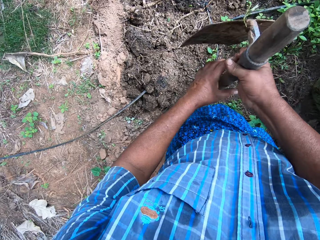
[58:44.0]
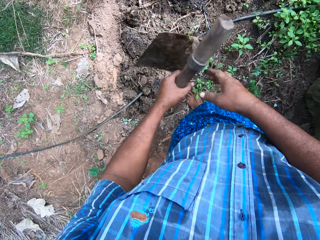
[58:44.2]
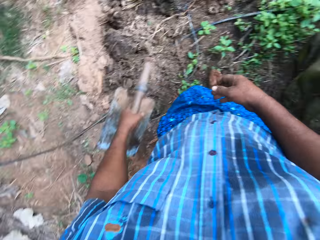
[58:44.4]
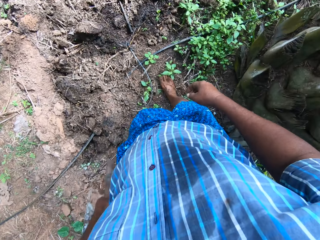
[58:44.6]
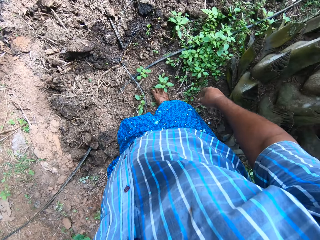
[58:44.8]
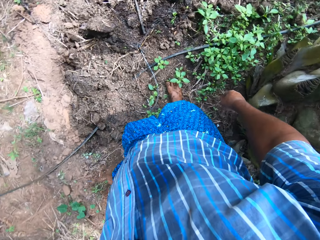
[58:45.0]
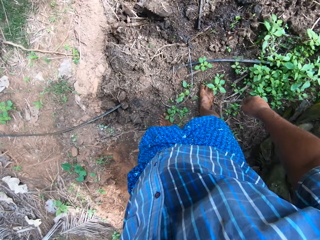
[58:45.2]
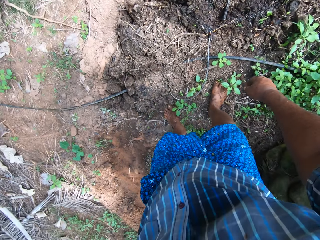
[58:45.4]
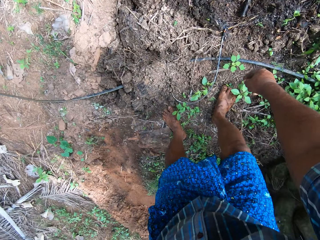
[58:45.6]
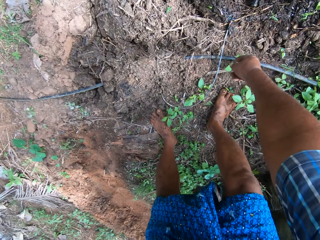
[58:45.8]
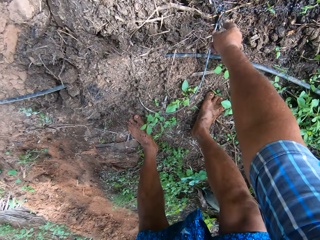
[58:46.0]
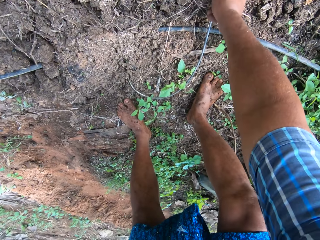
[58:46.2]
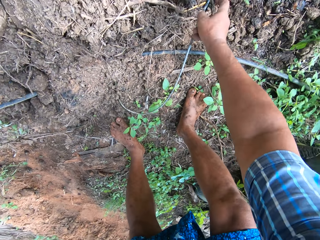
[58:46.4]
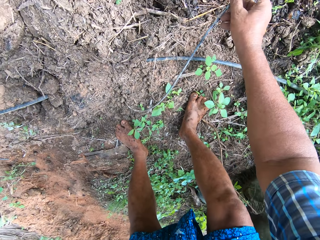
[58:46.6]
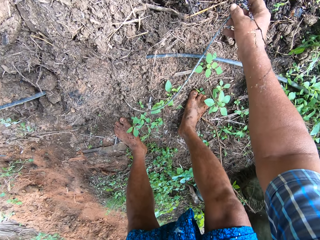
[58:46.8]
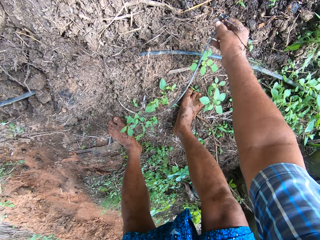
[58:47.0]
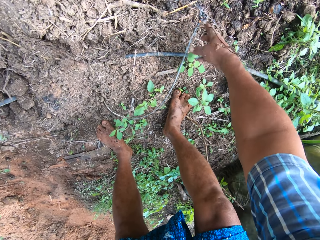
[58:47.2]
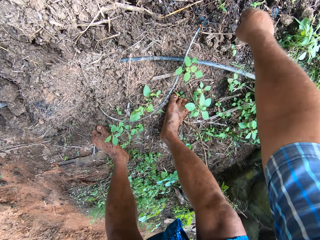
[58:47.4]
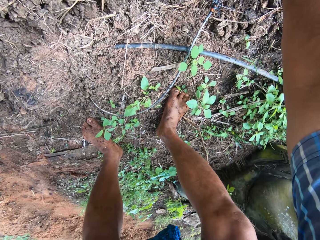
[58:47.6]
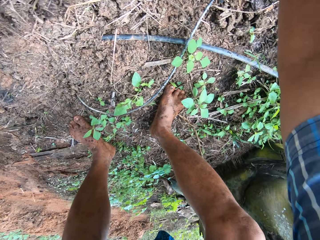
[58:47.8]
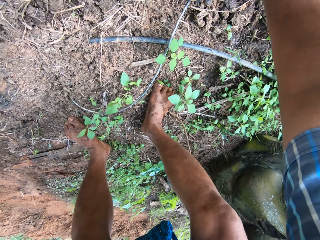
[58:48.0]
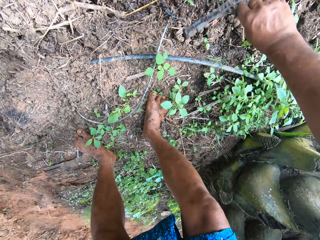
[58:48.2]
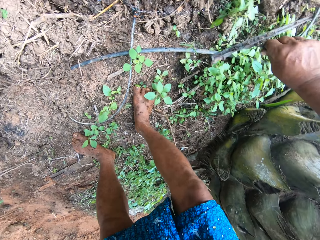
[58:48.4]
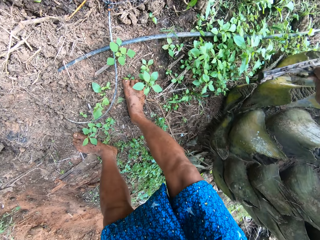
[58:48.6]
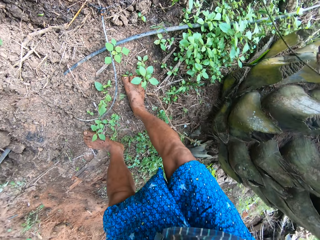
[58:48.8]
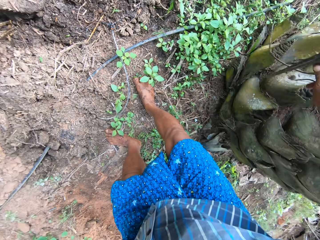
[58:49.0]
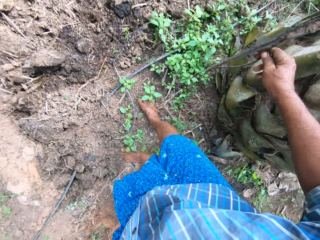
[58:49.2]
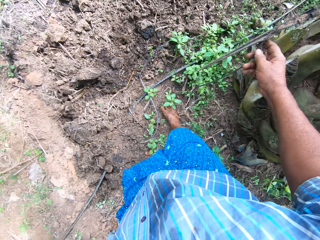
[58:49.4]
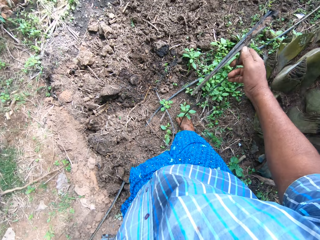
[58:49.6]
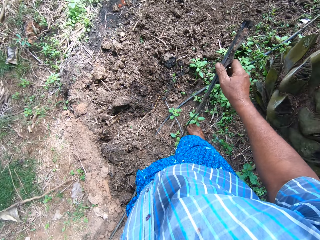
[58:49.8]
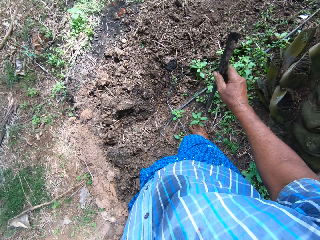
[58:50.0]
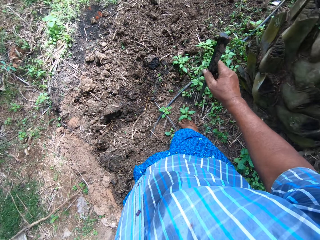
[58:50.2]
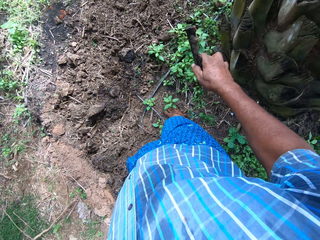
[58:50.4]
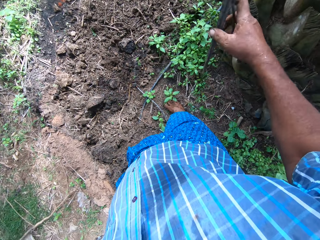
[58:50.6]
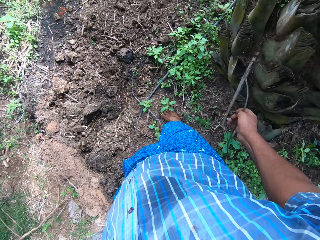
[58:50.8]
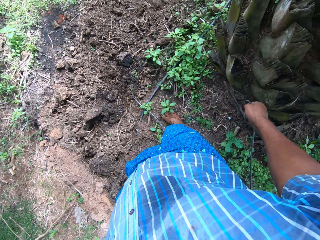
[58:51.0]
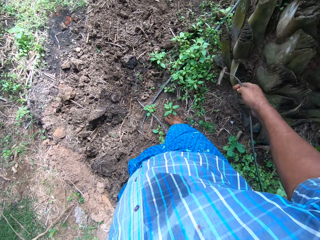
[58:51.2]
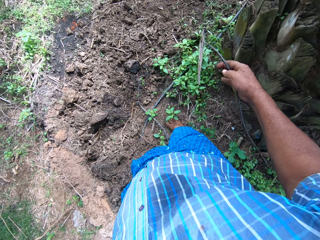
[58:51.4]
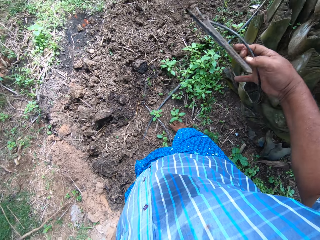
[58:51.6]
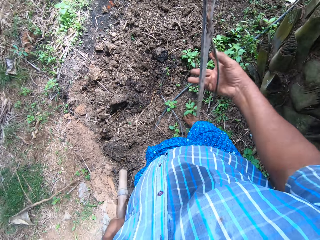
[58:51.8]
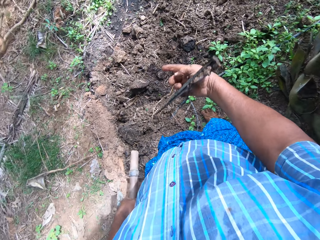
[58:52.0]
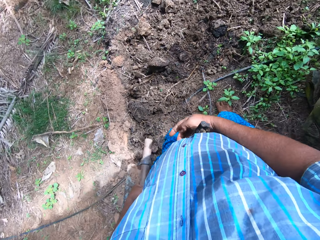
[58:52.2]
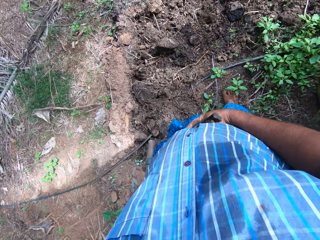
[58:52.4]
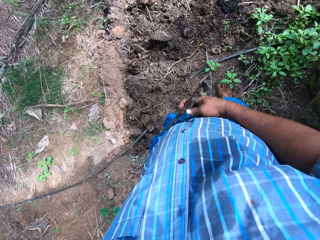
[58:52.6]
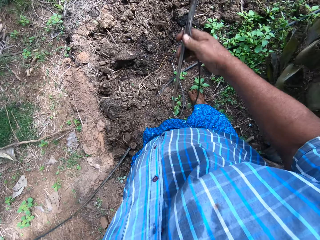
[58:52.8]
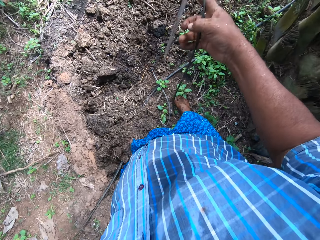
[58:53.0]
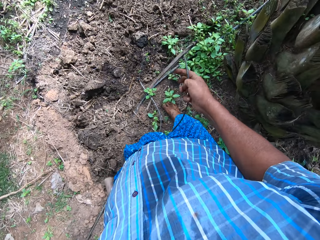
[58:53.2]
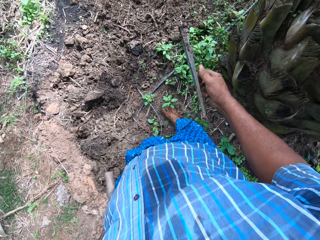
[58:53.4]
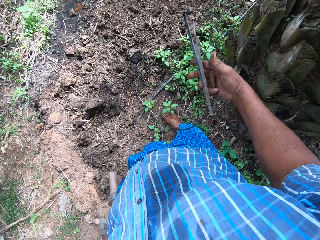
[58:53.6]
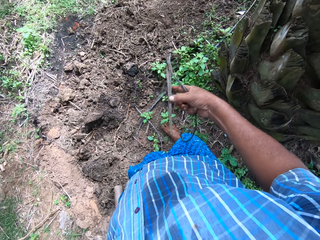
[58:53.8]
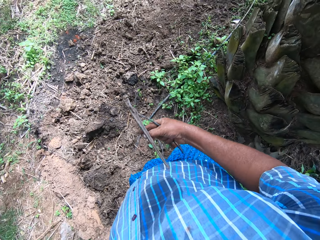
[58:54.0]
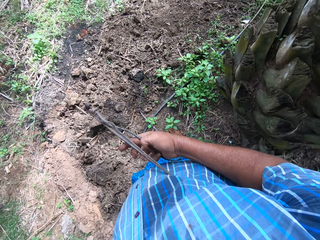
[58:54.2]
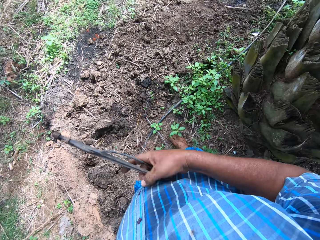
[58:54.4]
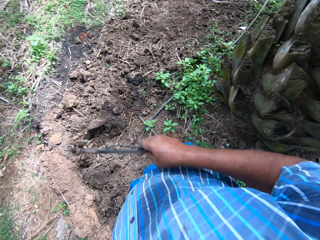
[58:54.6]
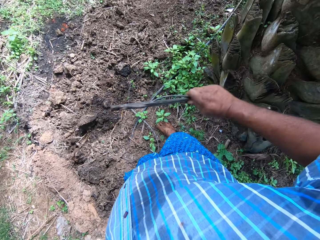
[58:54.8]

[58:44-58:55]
The camera wearer adjusts a wire with the right hand. They pick up the water pipe. They put the water pipe on the ground. They pick up the sprinkler holder with the right hand. They hit the sprinkler holder against the palm tree. They hold the sprinkler holder. They move the sprinkler holder. They hold the sprinkler holder.

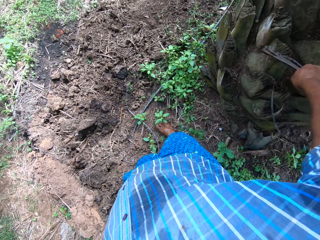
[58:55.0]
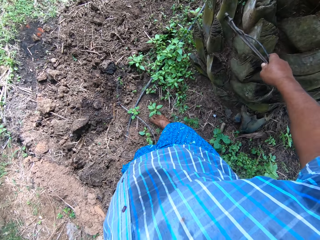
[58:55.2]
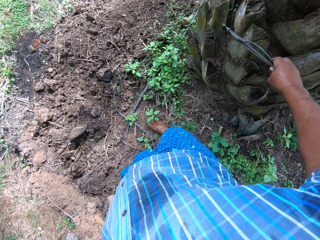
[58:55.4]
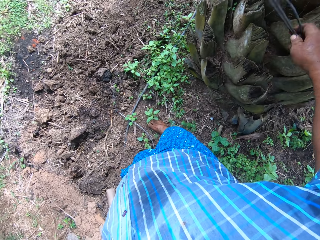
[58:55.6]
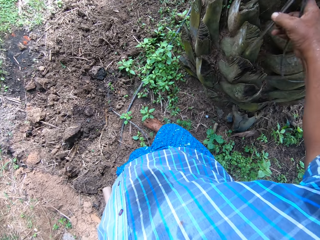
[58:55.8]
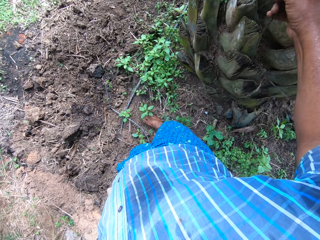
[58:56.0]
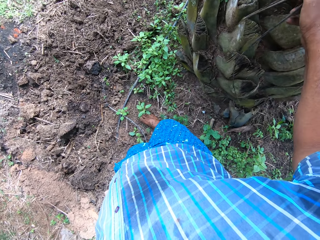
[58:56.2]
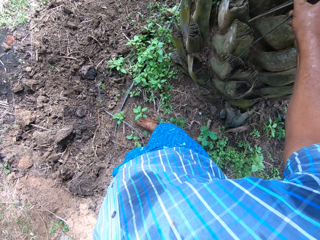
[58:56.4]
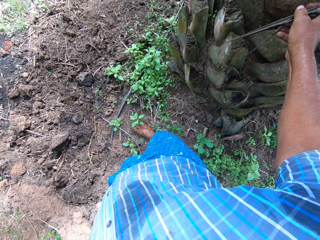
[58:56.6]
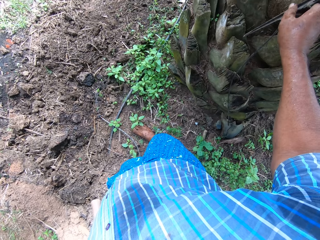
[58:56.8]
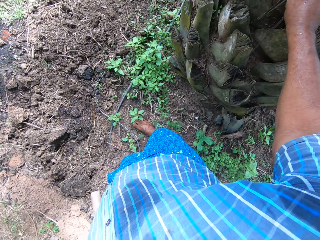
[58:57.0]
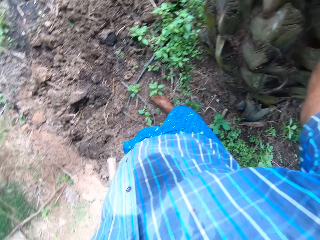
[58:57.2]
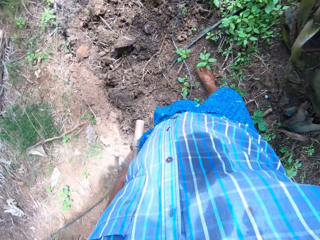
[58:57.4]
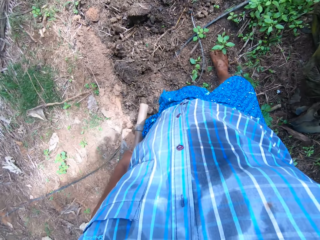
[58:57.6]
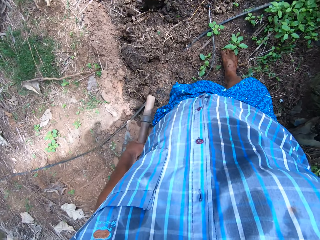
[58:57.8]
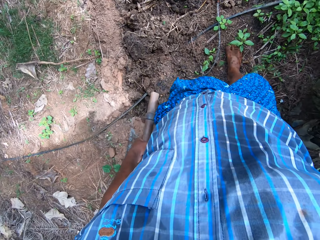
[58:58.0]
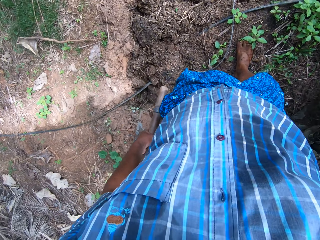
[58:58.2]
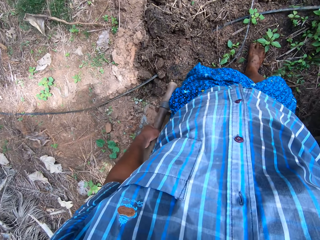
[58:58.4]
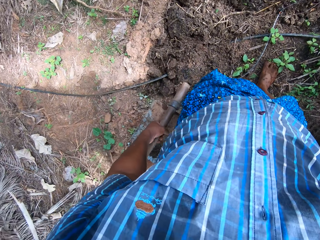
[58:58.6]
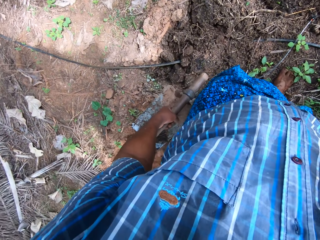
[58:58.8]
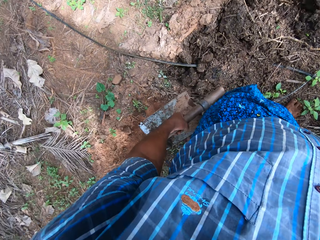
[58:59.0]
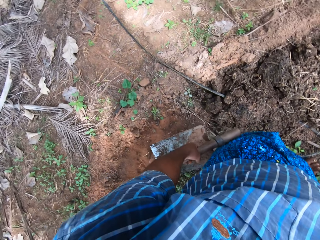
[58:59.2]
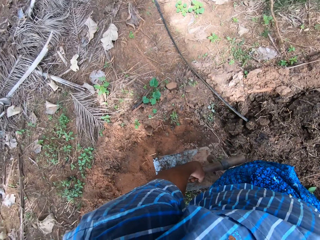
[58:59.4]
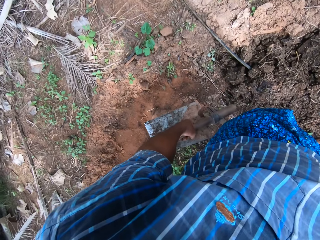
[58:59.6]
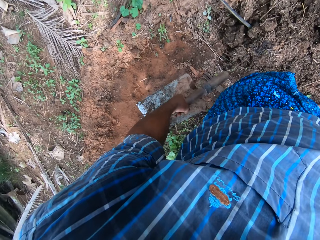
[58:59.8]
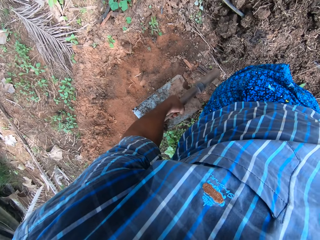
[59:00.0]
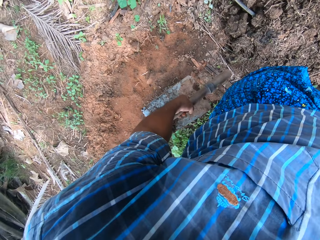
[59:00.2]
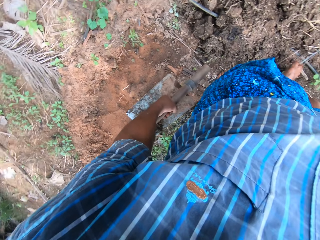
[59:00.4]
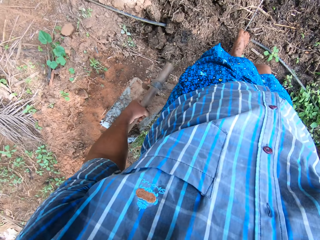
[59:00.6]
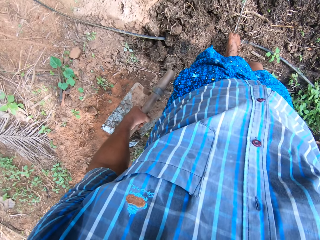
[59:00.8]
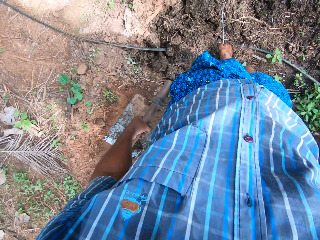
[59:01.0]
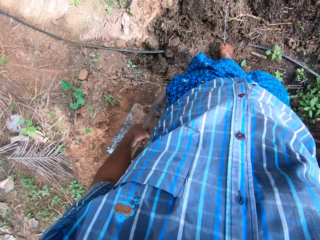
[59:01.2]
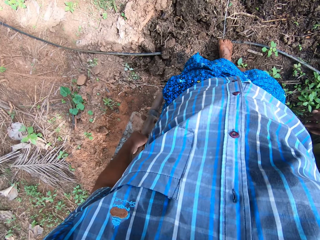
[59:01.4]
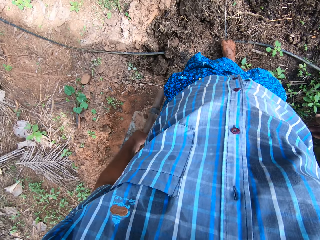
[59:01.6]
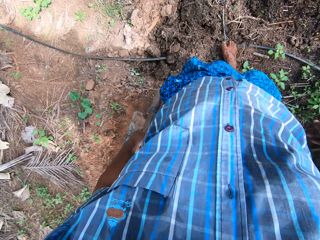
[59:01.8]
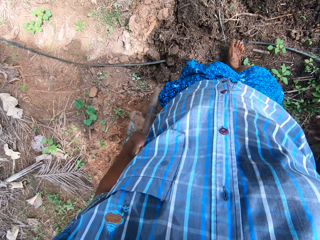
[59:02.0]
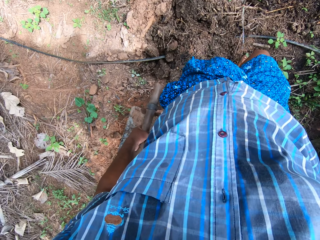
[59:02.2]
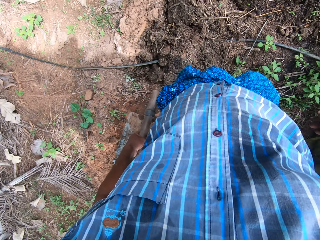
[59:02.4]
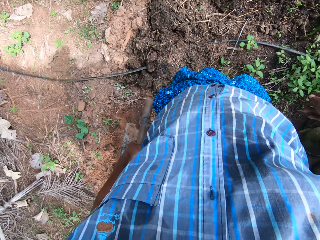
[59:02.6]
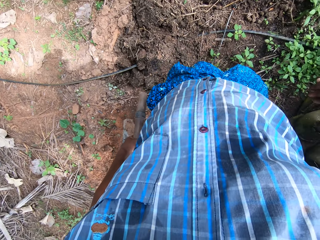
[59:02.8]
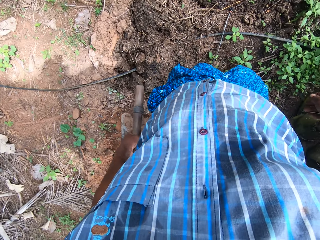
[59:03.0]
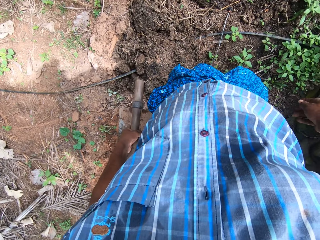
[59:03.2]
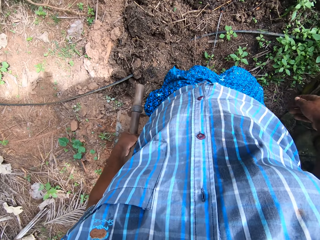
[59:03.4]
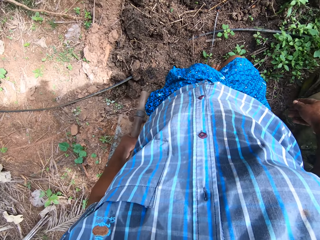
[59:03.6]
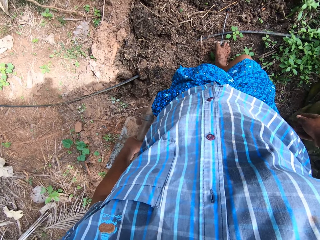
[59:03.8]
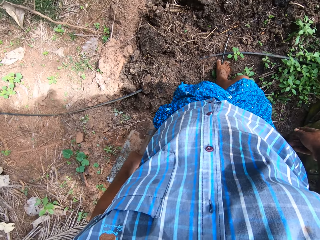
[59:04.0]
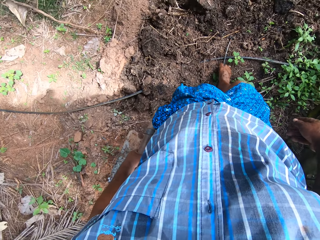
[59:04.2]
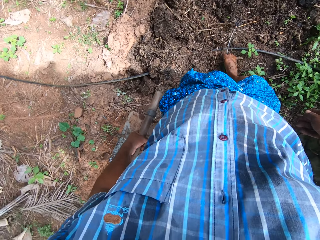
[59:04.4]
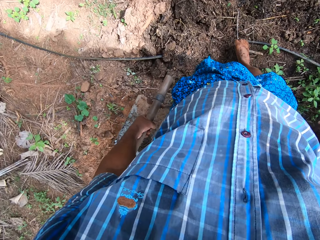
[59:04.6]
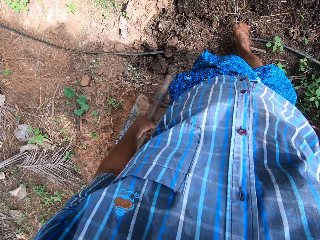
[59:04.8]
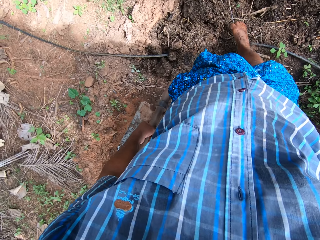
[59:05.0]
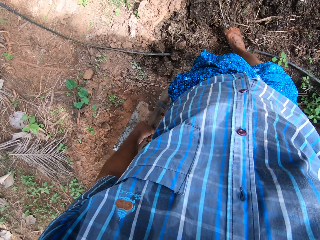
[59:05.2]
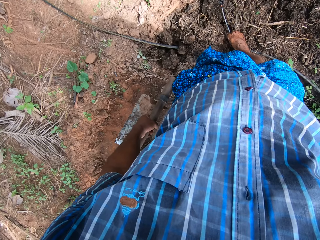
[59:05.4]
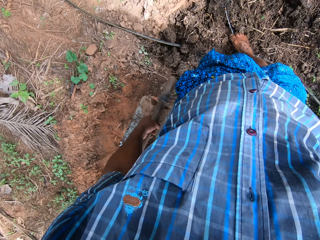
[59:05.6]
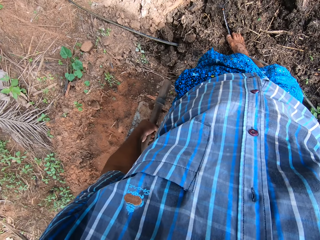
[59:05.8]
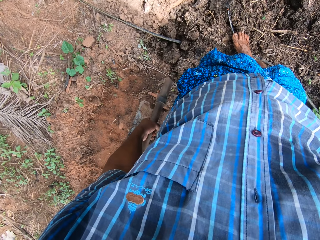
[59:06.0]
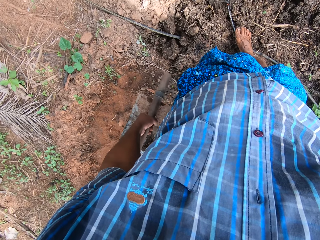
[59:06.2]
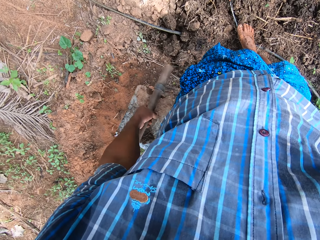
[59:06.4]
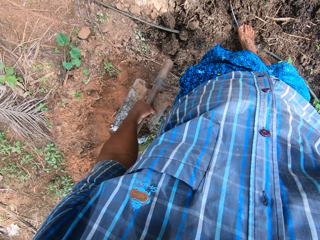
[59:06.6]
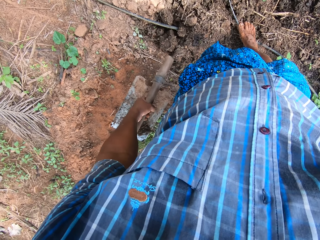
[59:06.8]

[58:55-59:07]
The camera wearer hits the sprinkler holder against the palm tree. They put the sprinkler holder on the palm tree. They look on the ground. They move the water pipe with the right leg.
